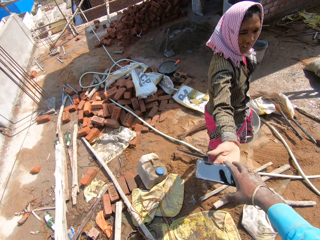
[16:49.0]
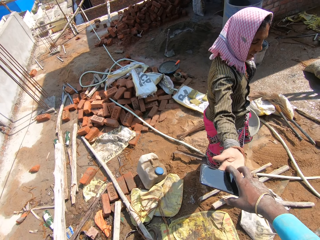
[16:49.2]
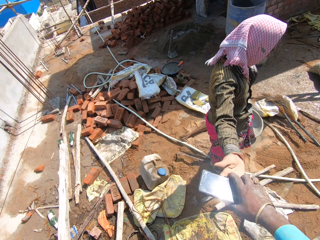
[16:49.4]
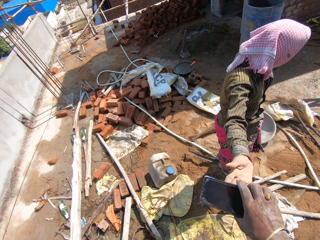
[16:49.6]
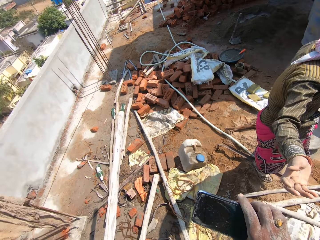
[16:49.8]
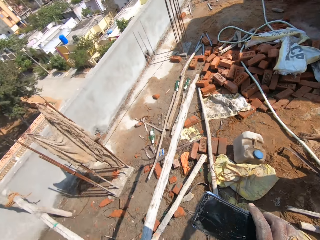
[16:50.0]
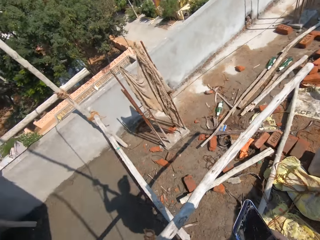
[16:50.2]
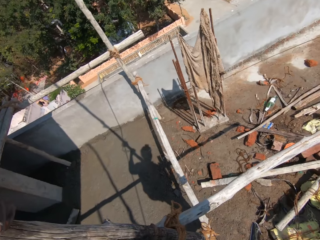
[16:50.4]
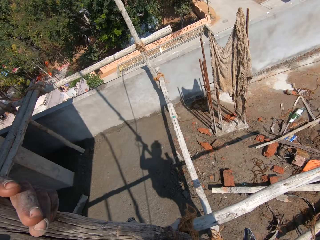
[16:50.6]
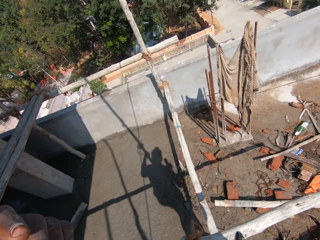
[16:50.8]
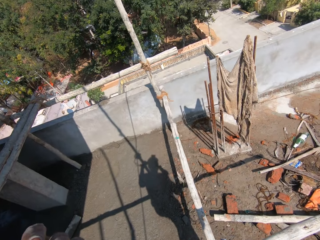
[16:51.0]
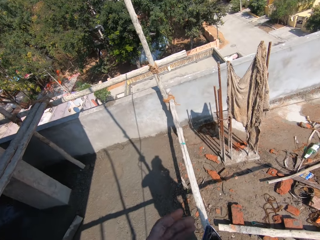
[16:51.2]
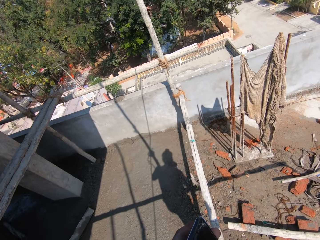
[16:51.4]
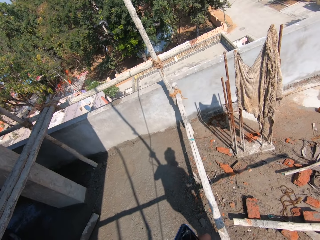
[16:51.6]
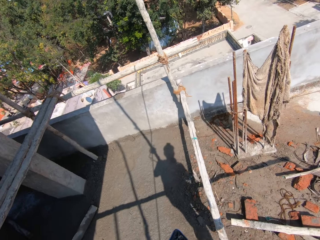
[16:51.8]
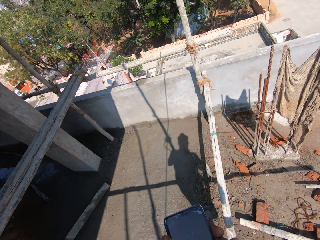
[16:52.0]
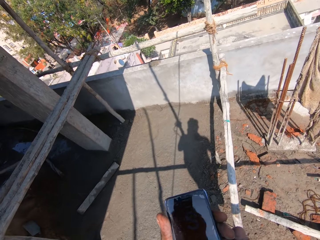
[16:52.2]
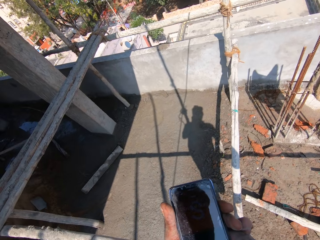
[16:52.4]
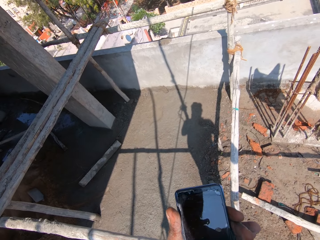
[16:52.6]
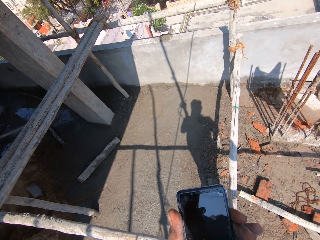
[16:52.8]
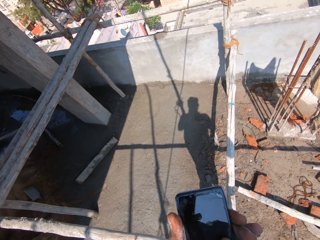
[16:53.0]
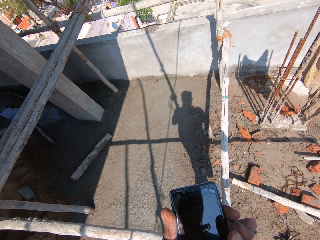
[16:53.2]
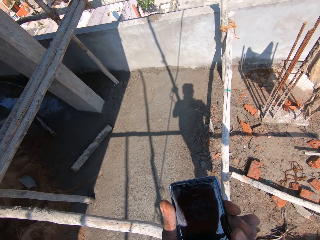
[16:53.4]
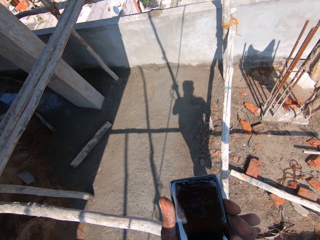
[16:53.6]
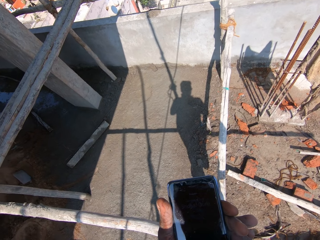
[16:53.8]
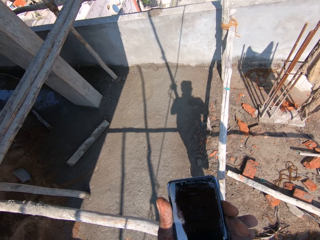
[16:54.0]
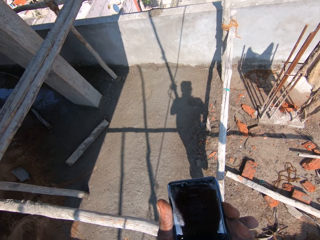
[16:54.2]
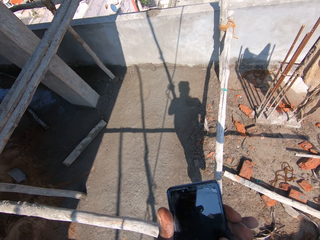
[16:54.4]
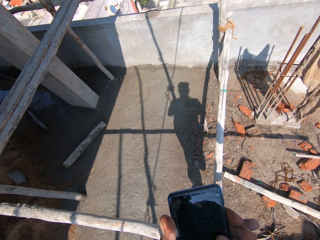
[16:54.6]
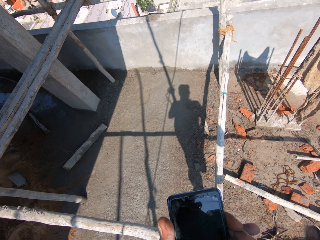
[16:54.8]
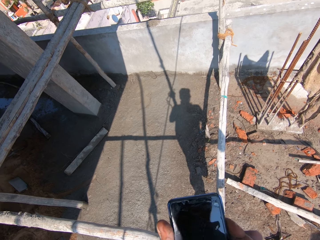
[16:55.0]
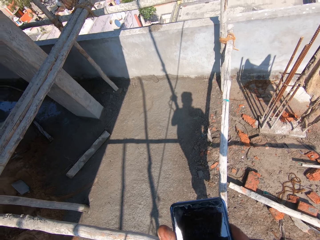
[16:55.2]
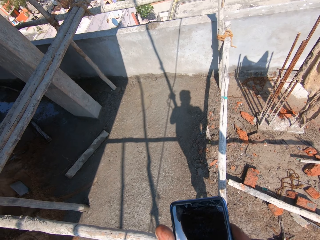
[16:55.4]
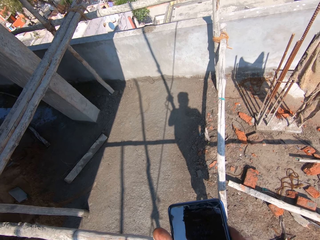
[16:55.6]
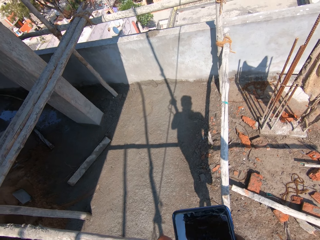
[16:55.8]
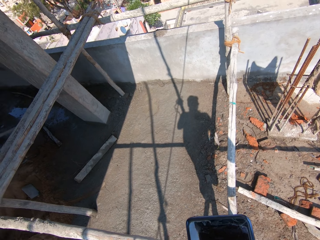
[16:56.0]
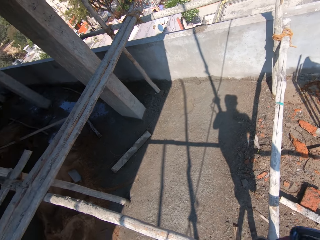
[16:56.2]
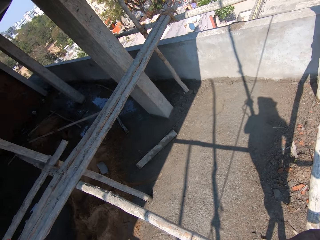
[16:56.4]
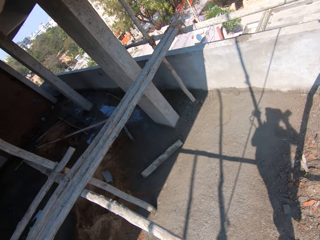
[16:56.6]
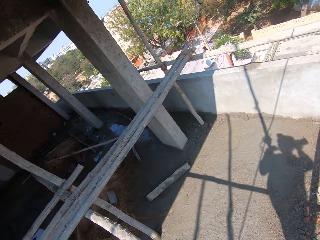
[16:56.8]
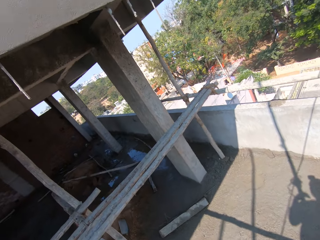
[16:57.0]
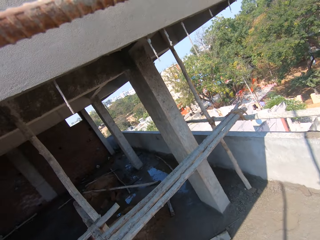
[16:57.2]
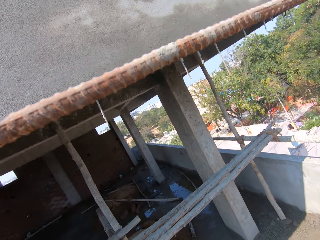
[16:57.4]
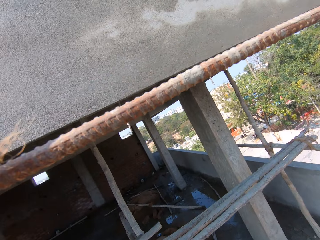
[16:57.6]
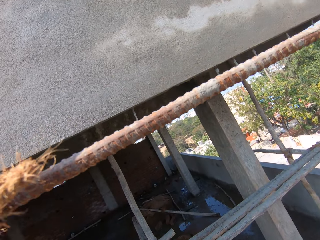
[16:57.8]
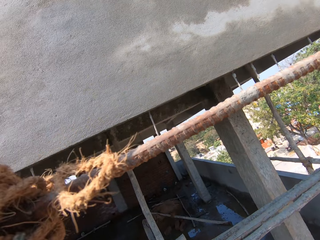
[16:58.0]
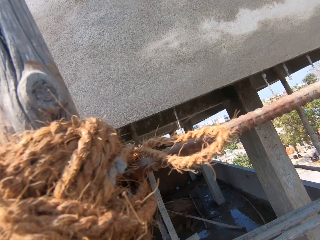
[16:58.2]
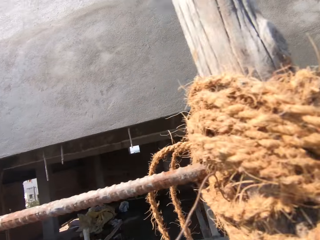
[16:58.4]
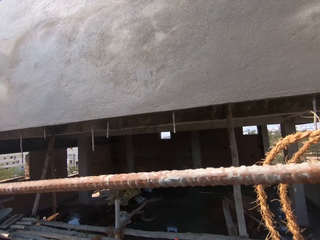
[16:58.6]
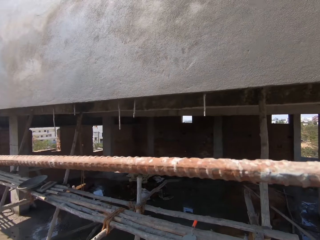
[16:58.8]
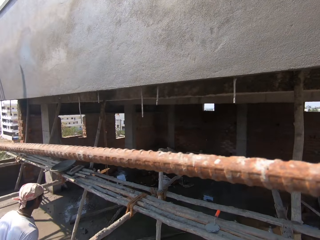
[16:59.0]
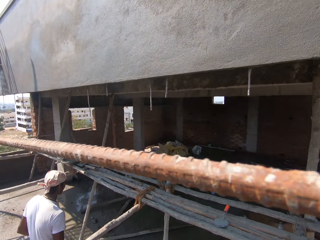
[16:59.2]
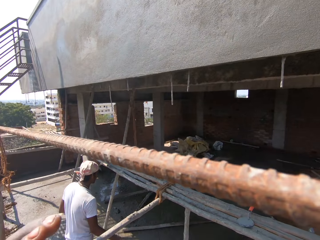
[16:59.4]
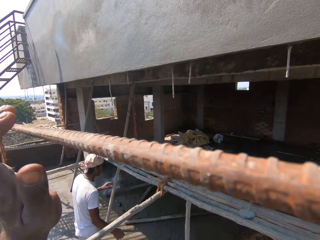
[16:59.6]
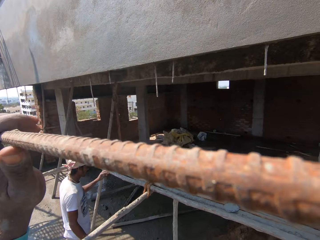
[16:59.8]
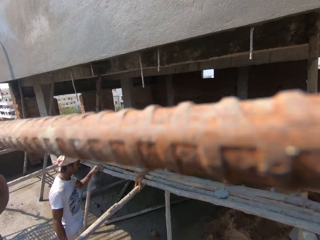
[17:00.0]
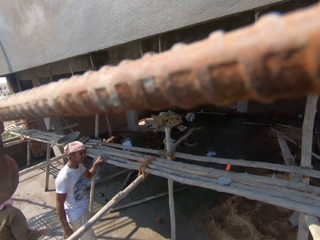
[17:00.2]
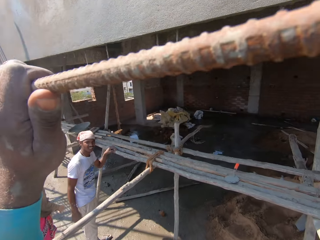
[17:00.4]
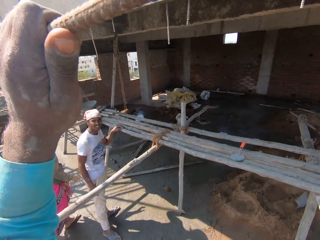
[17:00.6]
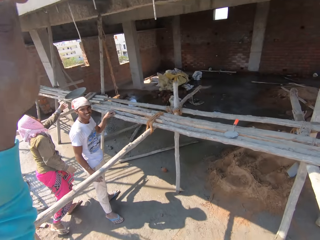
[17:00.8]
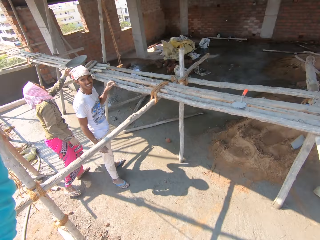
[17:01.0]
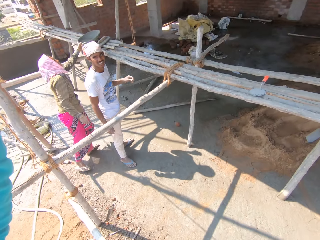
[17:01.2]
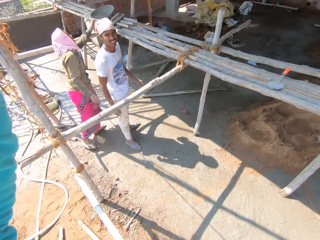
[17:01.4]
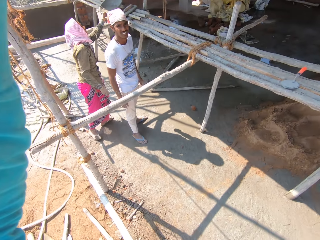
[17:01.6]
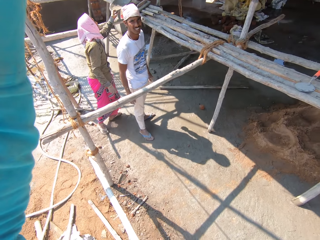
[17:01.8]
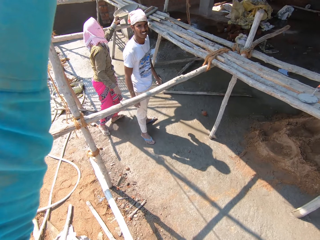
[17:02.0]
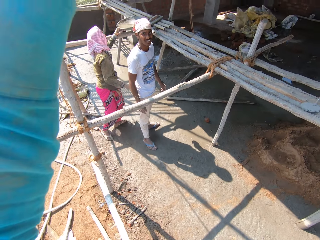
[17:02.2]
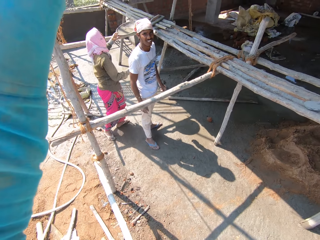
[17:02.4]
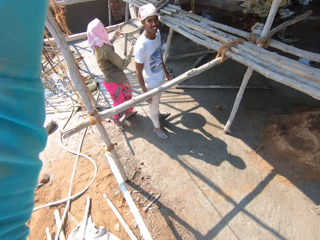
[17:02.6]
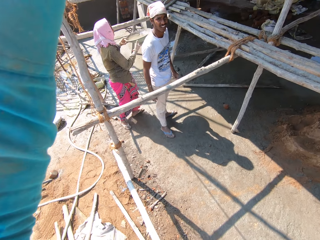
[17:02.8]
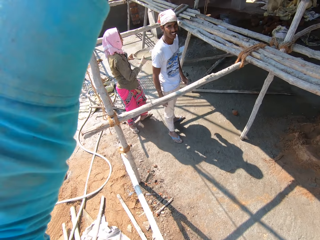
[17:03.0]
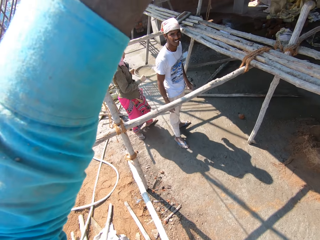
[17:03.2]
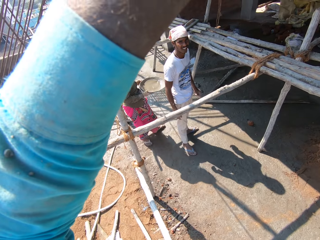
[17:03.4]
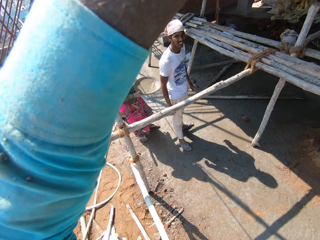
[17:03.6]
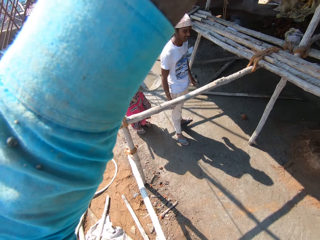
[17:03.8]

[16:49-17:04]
The camera wearer takes the phone. They hold the phone, talk at the construction site, and use the phone. They talk on the phone and look around the construction site. A man holds a wood. The camera wearer holds the metal rod. The man places his hand on the wood. A woman holds the wood. The man drops his hand. The woman picks up a pan from the wood.

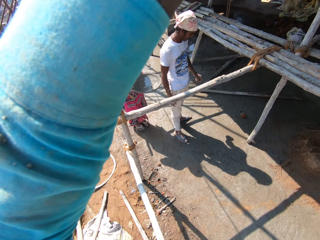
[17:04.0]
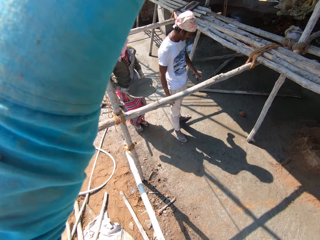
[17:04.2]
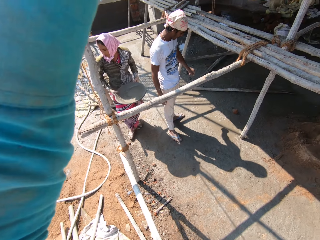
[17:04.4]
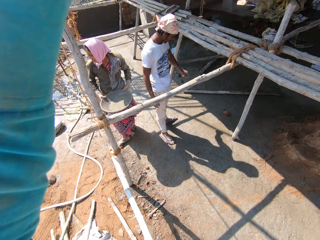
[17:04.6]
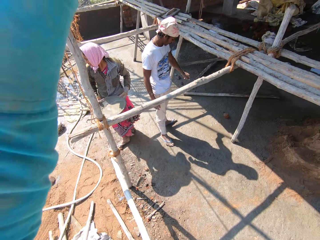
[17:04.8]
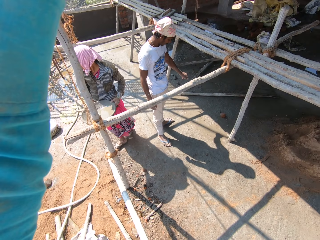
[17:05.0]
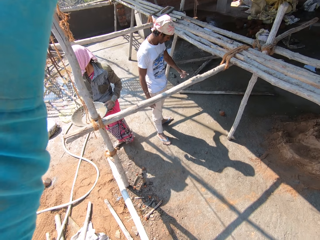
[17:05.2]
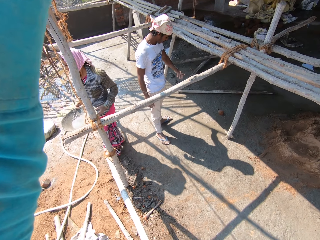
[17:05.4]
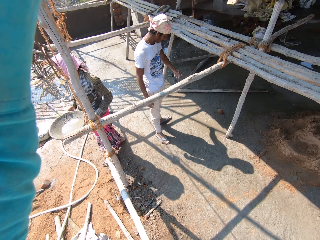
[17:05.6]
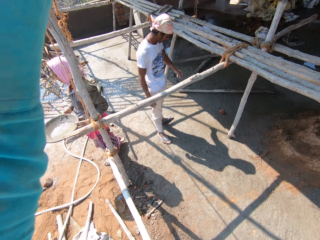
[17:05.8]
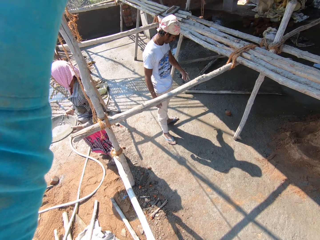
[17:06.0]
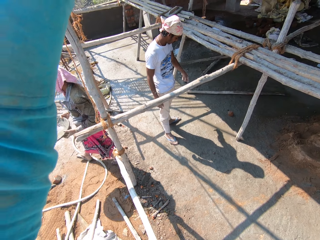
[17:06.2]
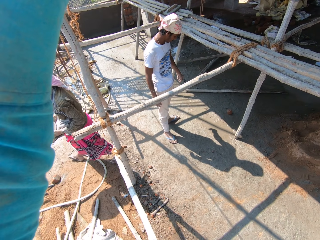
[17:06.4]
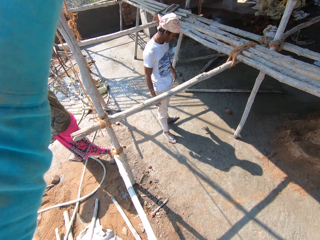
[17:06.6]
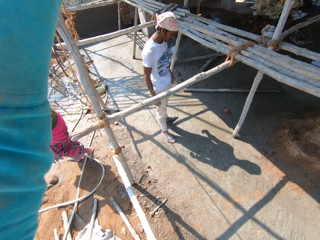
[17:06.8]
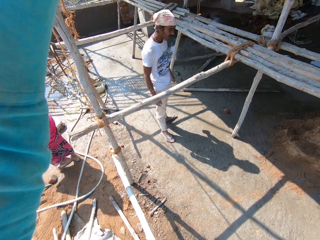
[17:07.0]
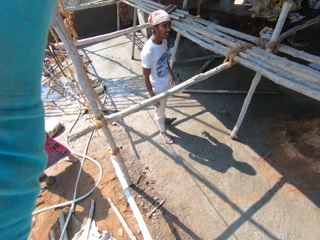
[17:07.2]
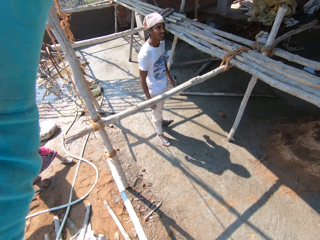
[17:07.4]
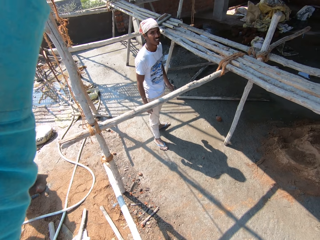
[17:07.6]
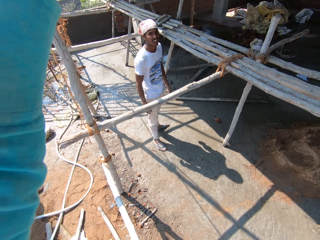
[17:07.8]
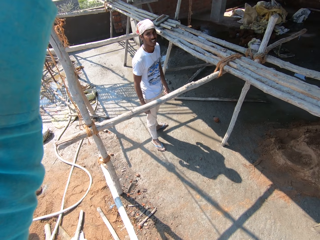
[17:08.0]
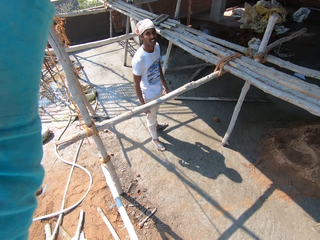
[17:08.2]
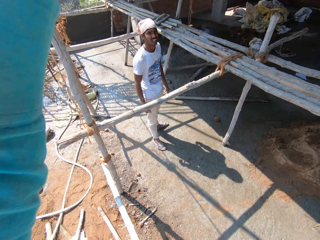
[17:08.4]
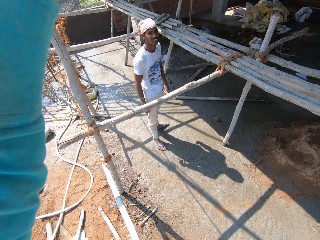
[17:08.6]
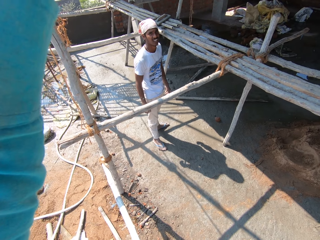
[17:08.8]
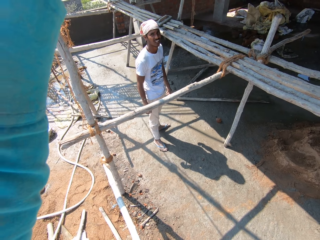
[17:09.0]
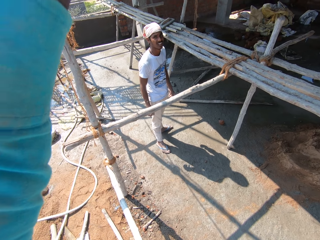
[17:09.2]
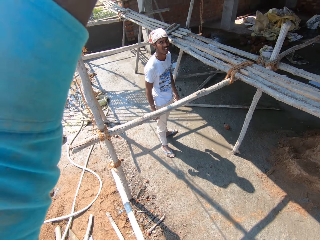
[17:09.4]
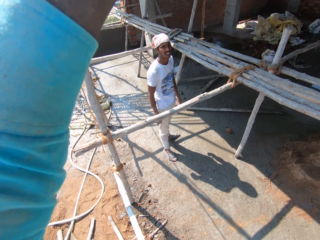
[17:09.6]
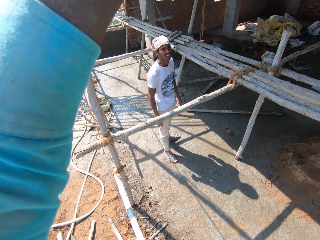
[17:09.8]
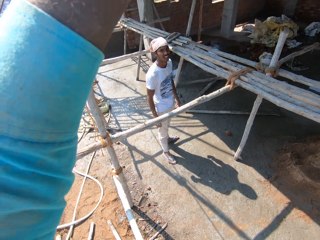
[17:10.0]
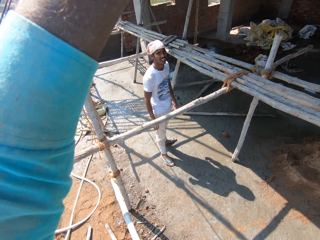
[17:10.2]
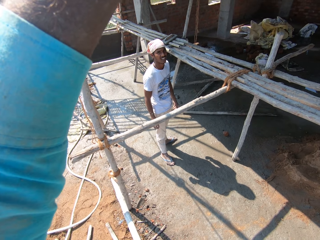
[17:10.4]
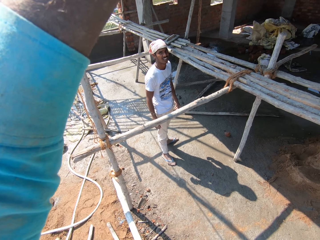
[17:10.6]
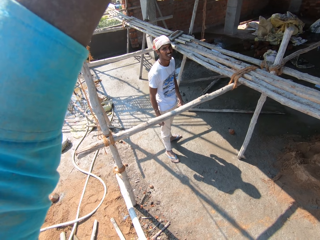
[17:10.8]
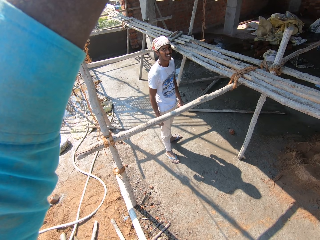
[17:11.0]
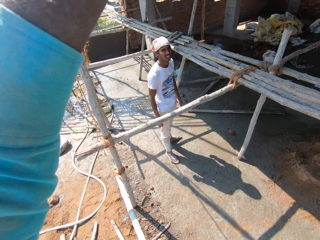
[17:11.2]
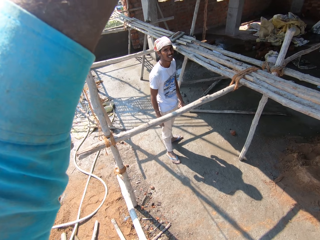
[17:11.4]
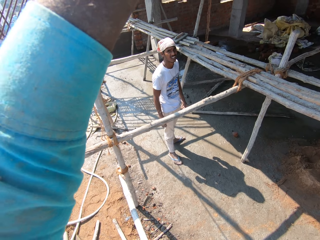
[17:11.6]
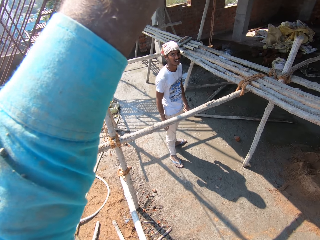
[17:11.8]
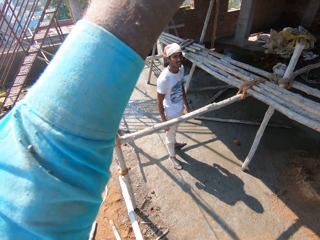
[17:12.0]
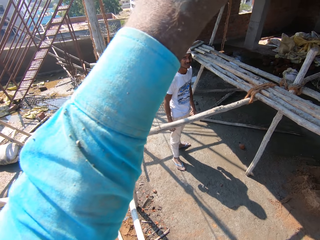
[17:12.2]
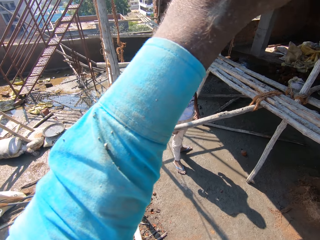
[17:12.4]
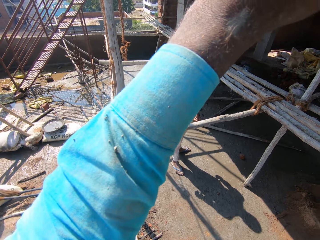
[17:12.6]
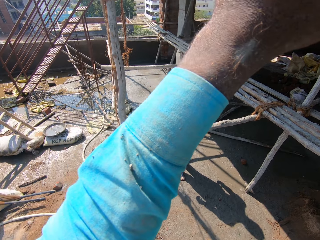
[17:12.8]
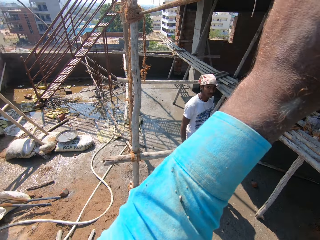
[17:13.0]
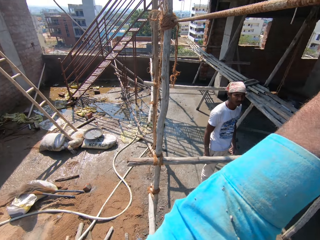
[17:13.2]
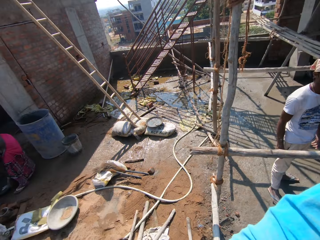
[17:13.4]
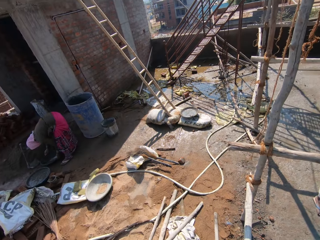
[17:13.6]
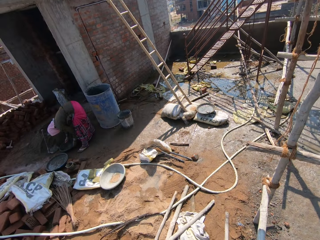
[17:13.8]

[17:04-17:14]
A woman walks with the pan. The camera wearer looks around the construction site.
